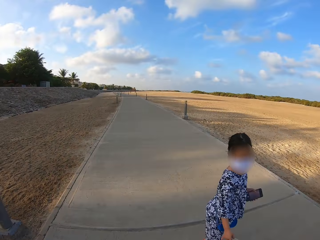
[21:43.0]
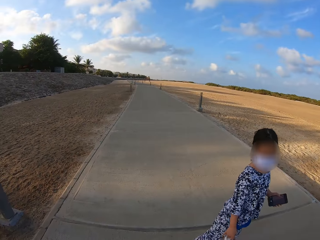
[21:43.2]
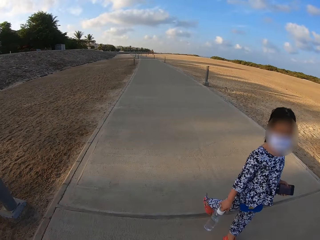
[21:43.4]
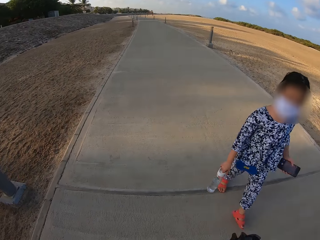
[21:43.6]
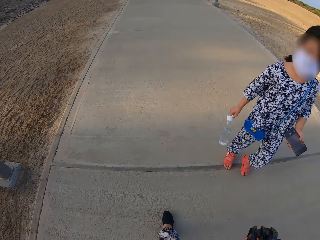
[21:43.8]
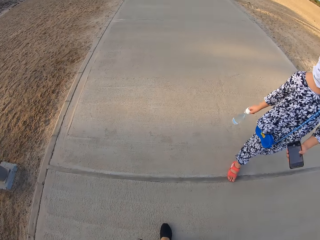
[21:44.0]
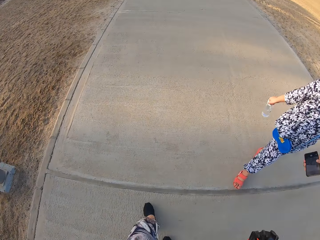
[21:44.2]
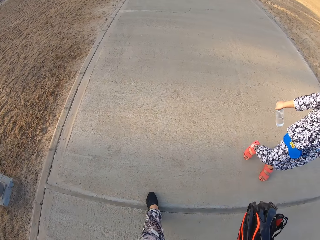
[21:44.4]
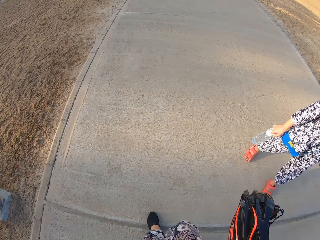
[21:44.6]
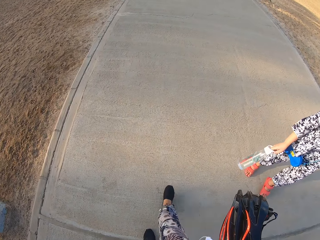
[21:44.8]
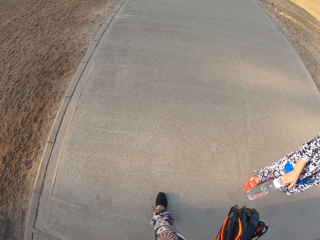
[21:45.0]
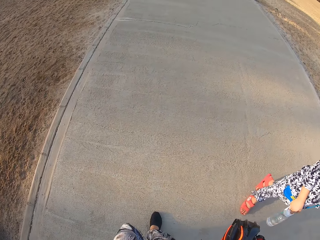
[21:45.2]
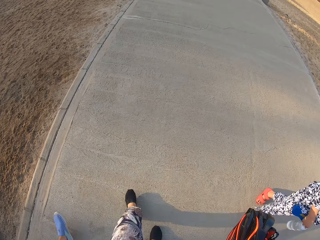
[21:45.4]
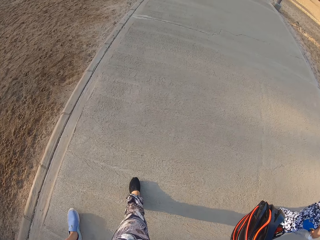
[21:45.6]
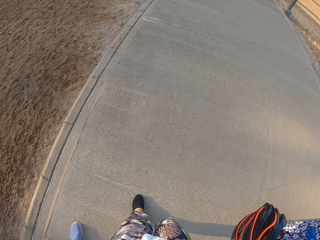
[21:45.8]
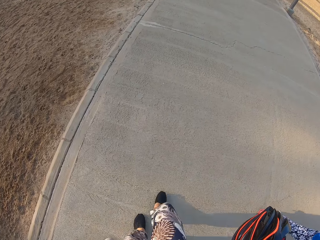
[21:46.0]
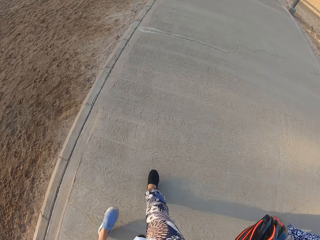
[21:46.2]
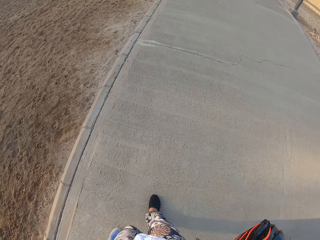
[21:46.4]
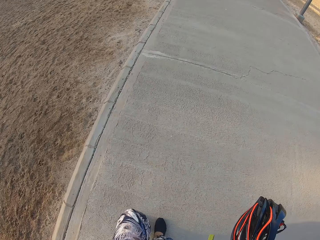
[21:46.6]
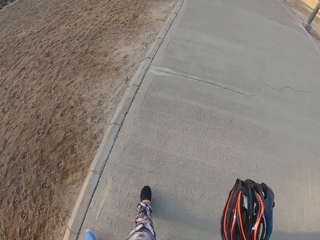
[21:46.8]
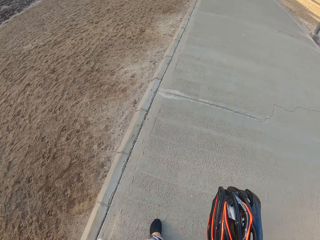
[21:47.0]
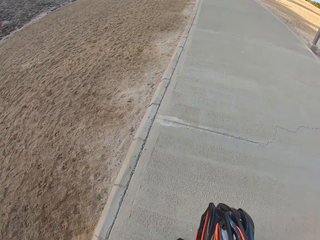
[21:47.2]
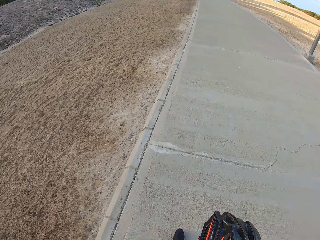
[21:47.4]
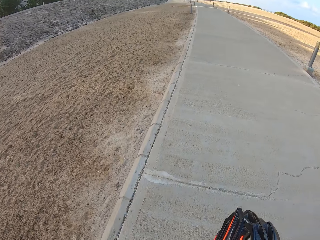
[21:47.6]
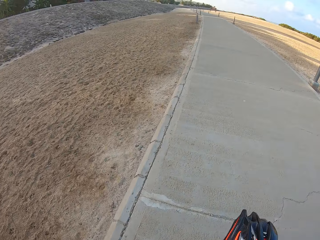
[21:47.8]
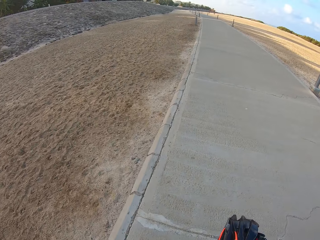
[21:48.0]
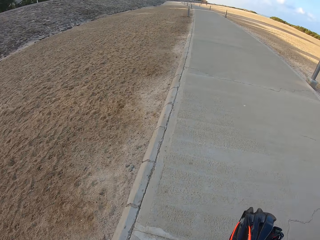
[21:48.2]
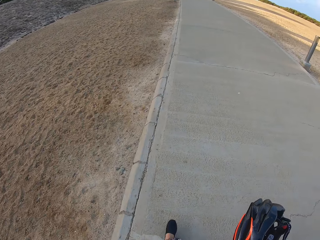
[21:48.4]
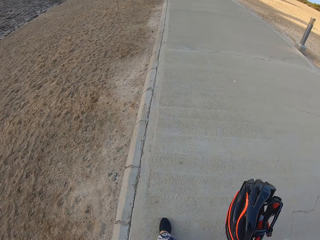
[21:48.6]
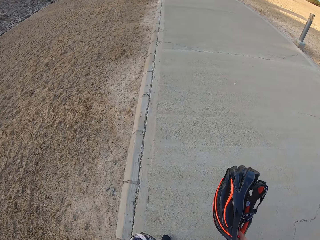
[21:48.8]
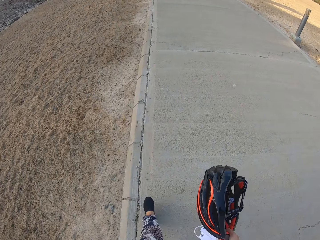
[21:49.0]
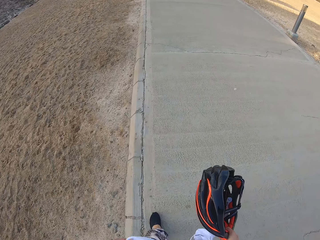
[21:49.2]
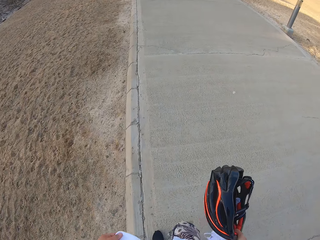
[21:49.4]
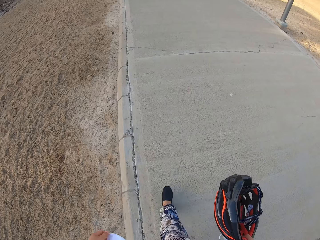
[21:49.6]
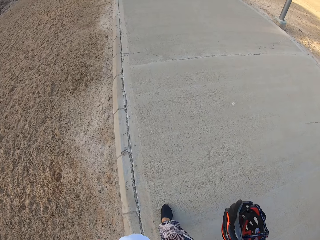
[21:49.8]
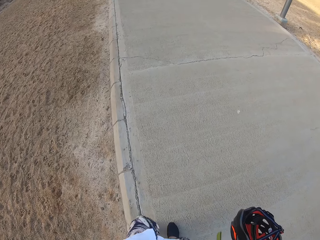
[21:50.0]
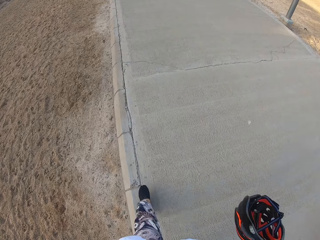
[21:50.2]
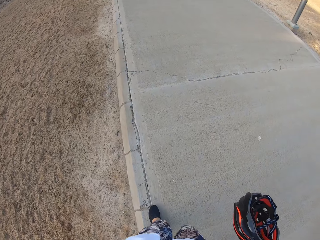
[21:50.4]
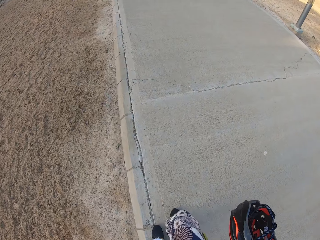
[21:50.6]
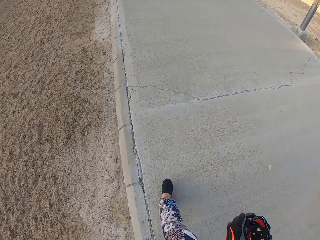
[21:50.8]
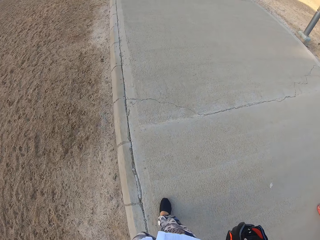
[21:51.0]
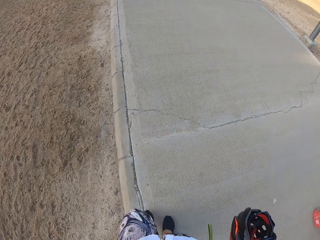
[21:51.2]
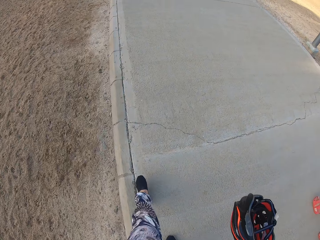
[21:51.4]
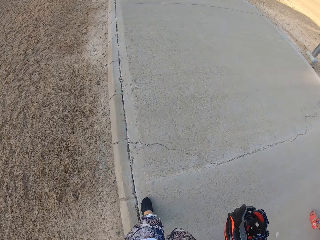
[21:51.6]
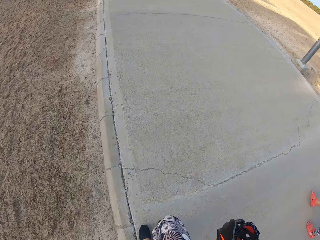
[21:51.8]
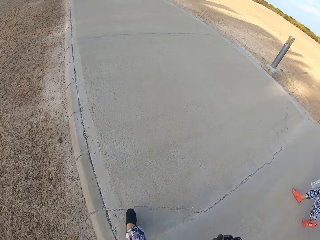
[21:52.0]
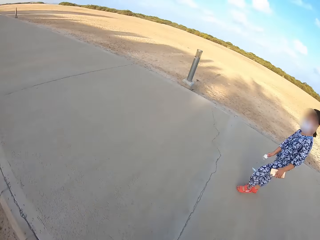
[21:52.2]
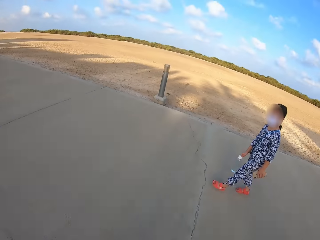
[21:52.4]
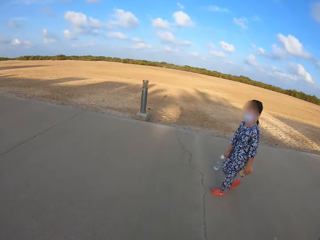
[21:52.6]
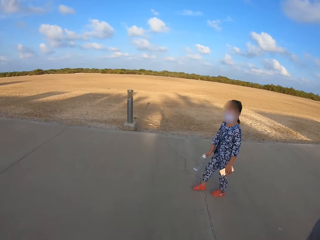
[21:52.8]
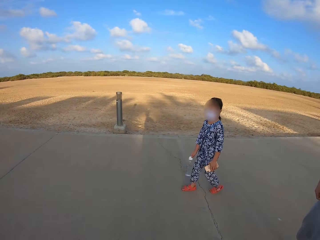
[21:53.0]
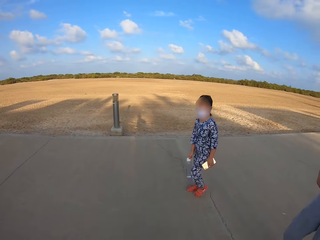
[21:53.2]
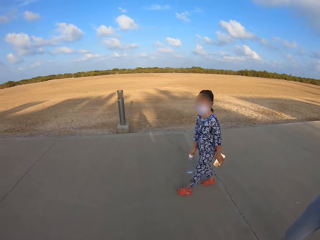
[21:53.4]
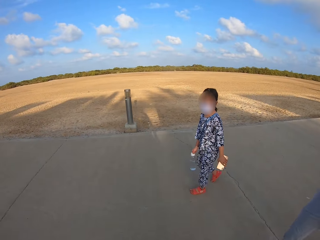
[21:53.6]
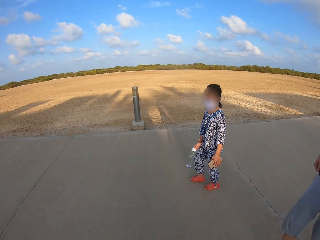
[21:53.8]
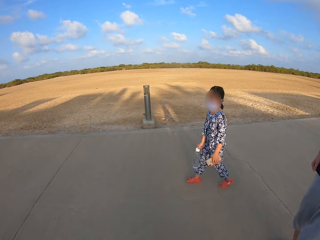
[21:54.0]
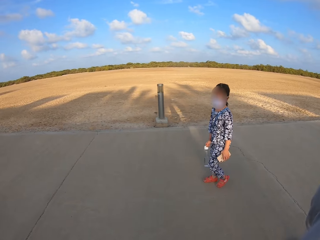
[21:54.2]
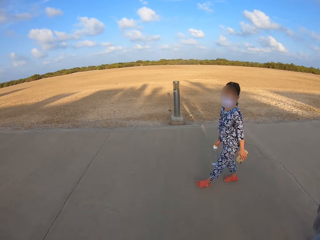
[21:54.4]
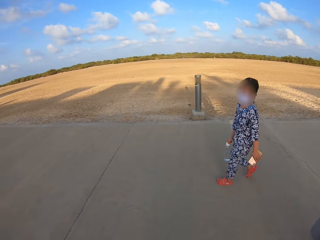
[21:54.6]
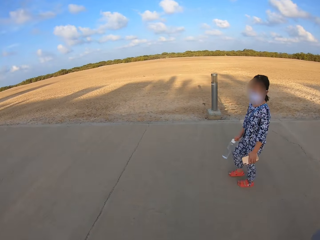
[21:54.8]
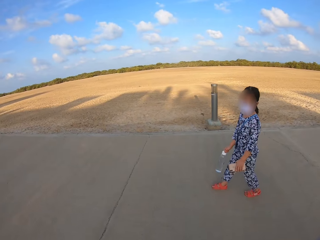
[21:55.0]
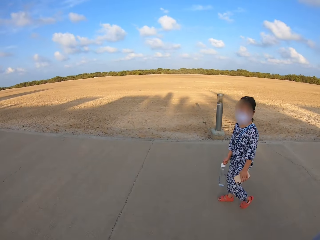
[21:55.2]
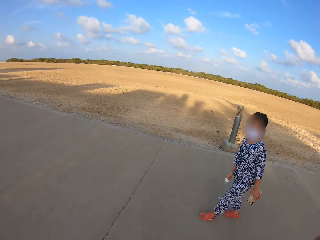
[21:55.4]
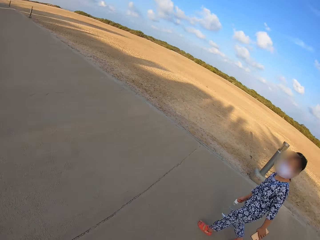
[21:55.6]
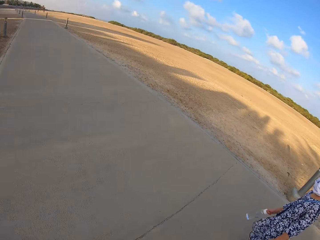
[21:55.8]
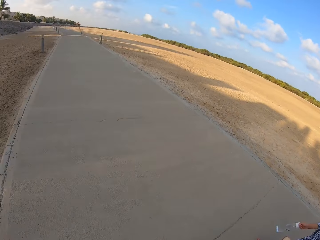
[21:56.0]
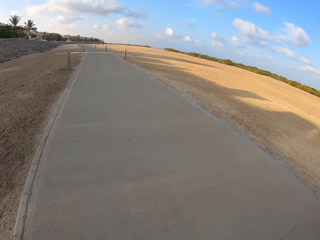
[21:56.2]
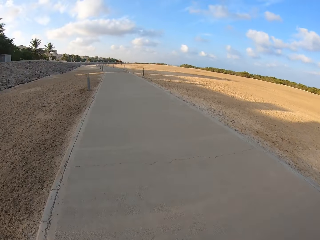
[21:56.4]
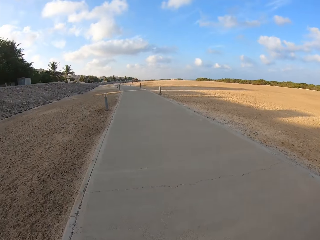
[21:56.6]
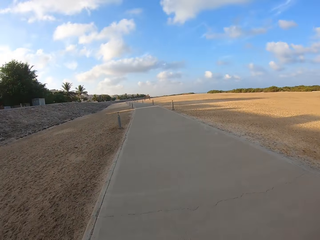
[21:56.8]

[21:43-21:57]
The camera wearer looks around.

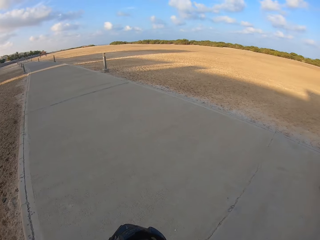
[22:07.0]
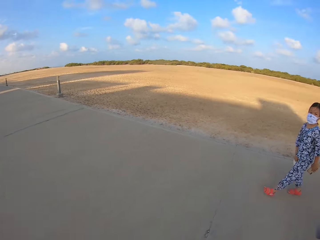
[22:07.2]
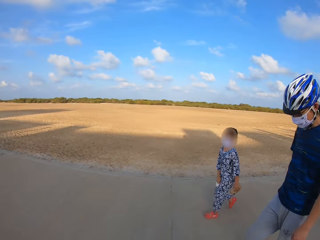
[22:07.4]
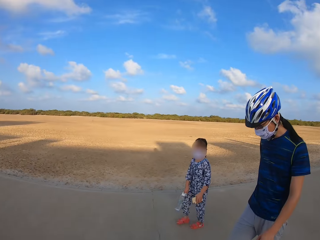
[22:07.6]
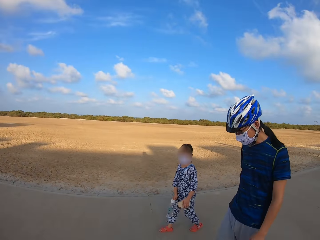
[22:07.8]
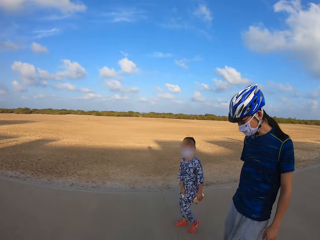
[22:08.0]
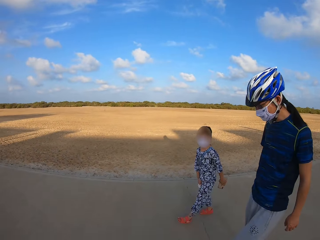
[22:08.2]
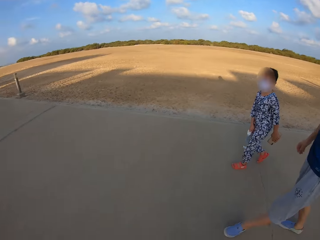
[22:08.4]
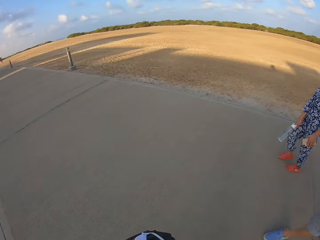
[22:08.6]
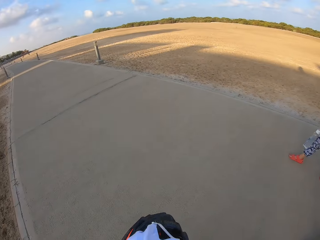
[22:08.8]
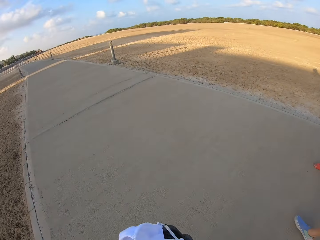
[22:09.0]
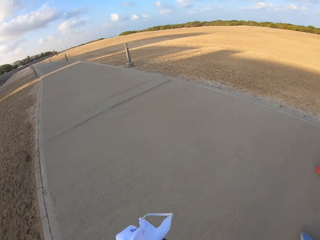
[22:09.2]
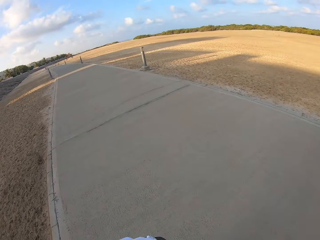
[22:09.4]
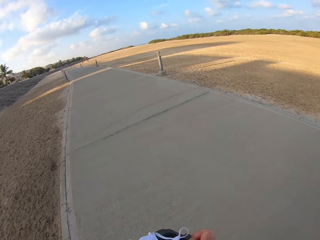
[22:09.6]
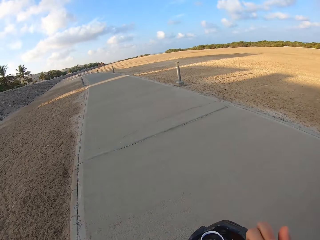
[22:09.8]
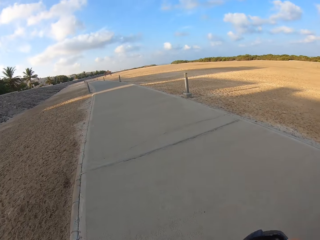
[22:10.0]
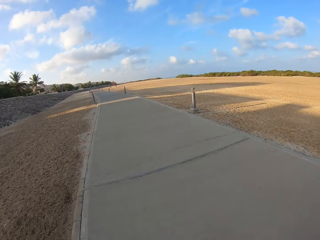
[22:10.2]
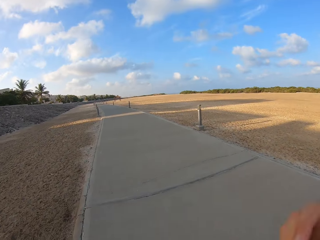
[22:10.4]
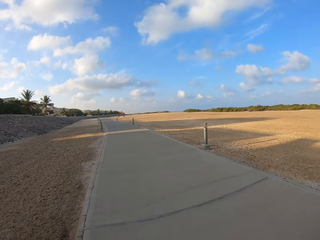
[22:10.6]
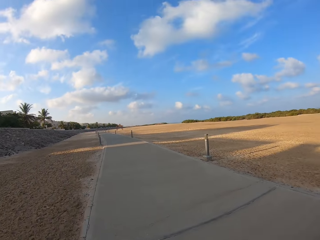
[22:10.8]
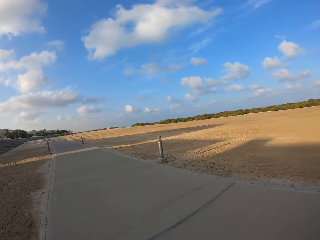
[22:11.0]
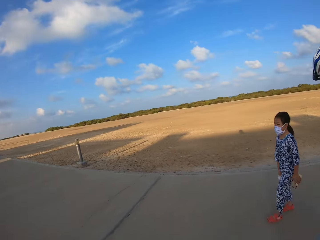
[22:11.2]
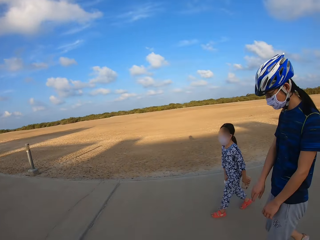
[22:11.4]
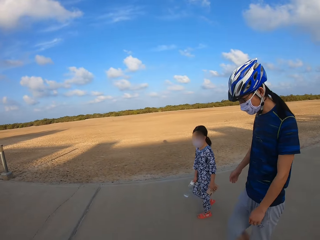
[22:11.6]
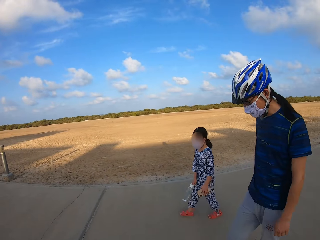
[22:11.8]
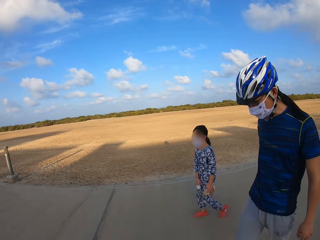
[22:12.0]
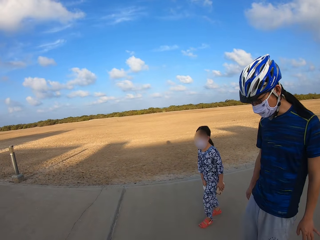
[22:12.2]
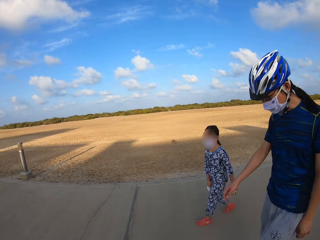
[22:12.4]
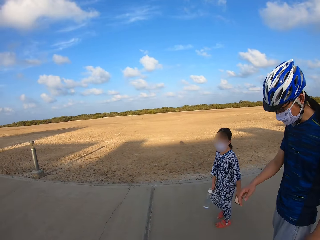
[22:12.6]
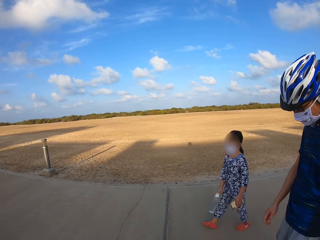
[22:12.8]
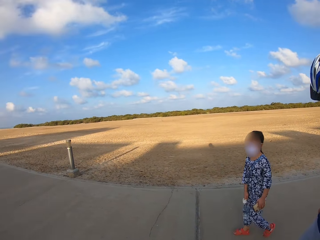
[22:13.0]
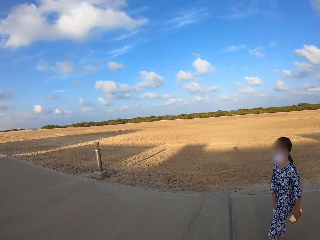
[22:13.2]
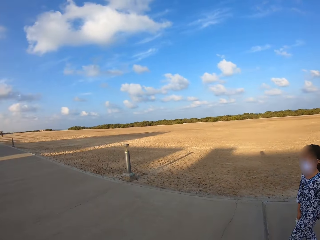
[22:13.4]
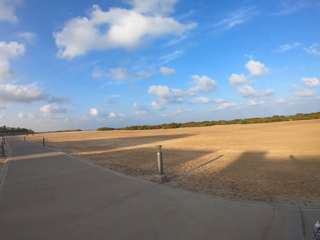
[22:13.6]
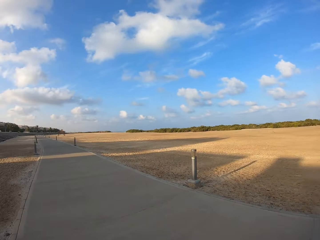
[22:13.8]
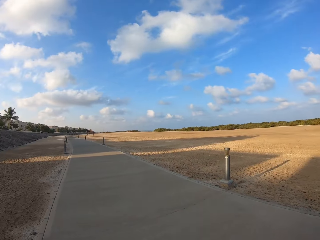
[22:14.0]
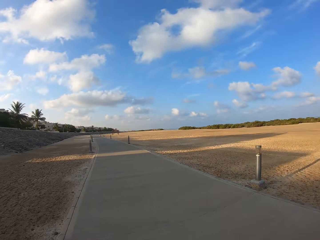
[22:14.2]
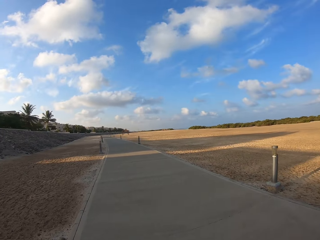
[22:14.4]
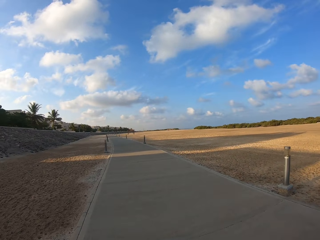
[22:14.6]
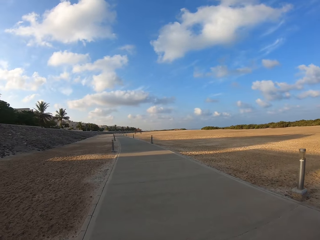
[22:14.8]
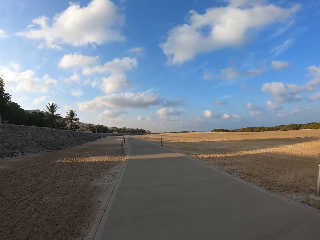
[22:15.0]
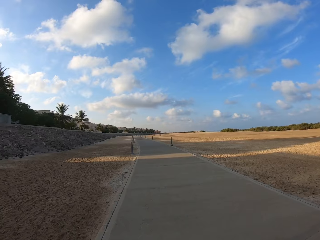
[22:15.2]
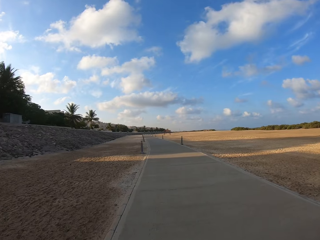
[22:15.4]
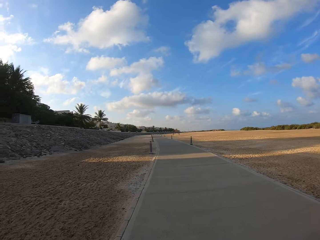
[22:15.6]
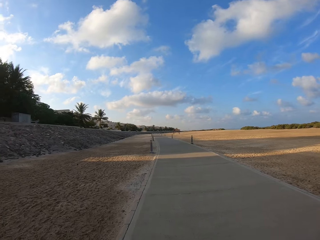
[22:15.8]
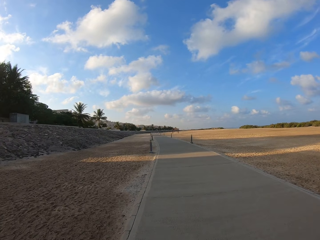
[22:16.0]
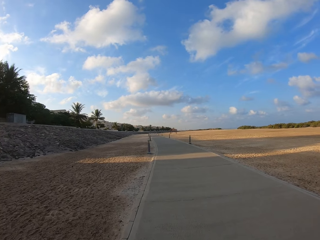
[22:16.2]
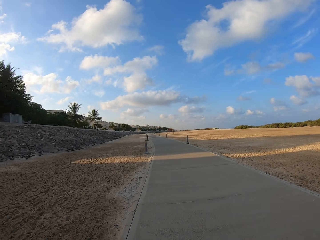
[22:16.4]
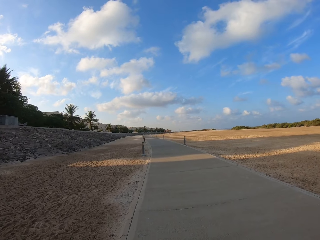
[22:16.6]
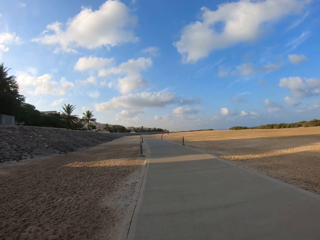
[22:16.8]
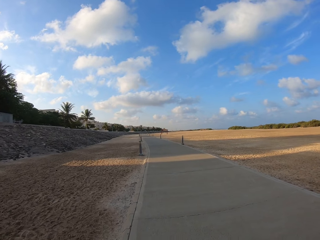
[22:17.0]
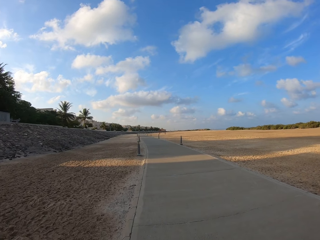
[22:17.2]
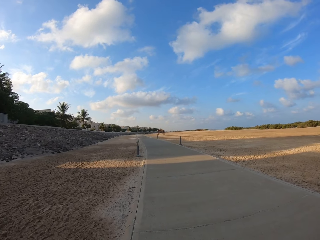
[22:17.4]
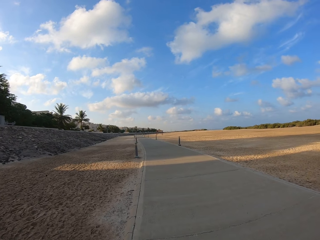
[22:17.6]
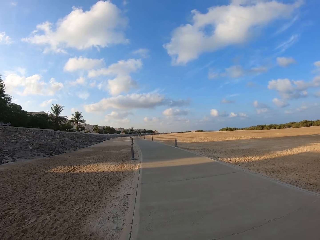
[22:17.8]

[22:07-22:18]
The camera wearer walks on the sidewalk. They look around. They walk on the sidewalk.
